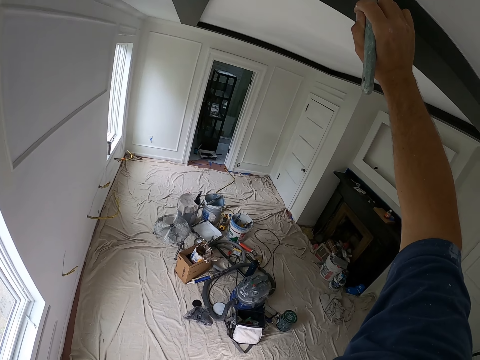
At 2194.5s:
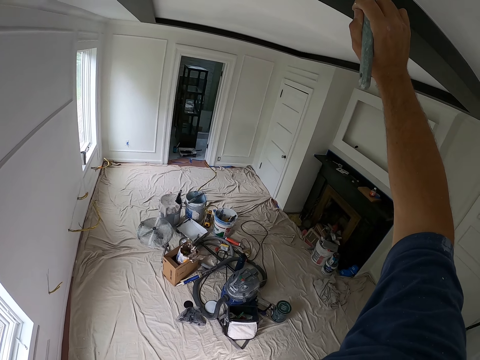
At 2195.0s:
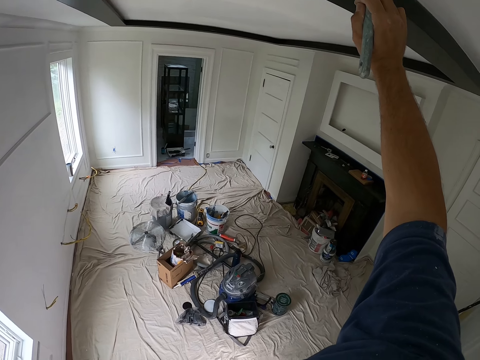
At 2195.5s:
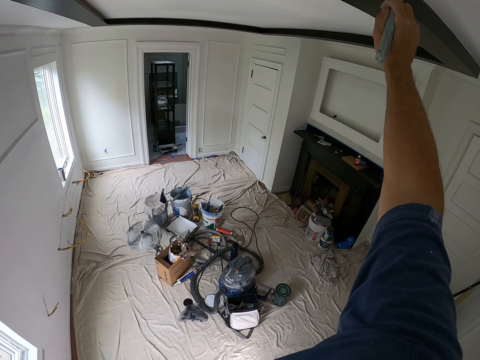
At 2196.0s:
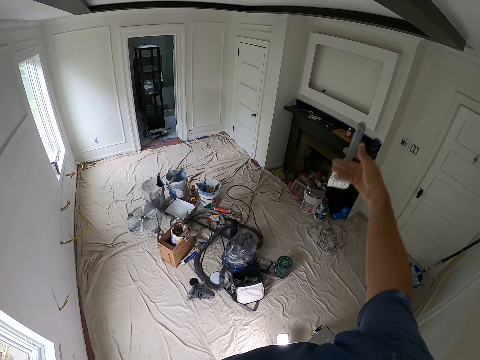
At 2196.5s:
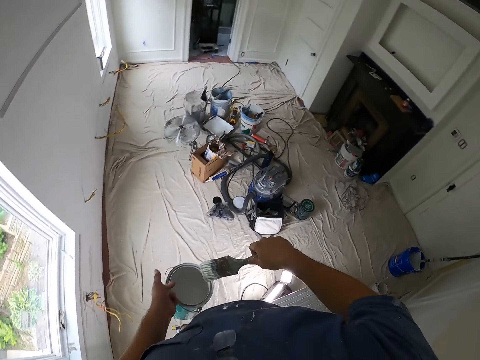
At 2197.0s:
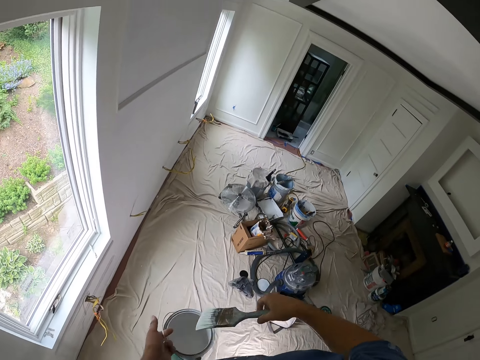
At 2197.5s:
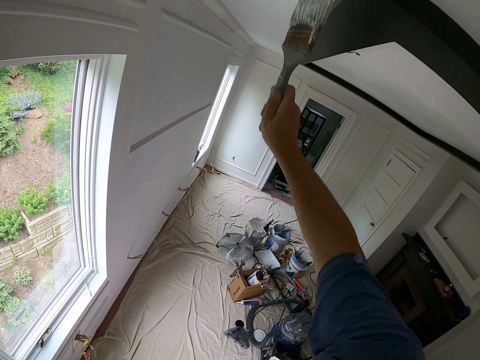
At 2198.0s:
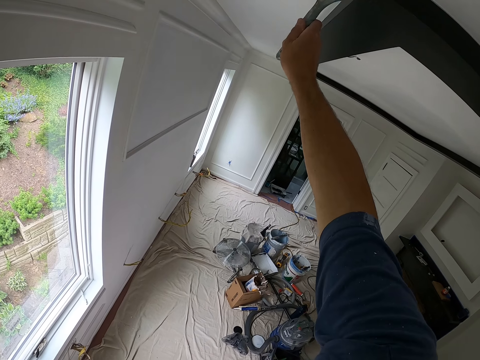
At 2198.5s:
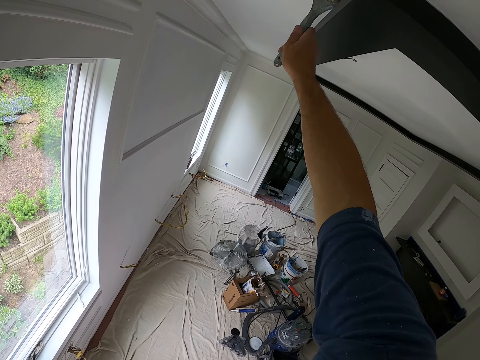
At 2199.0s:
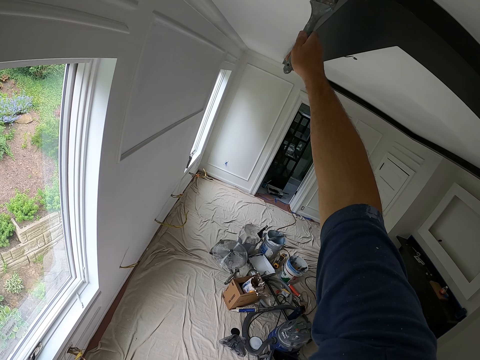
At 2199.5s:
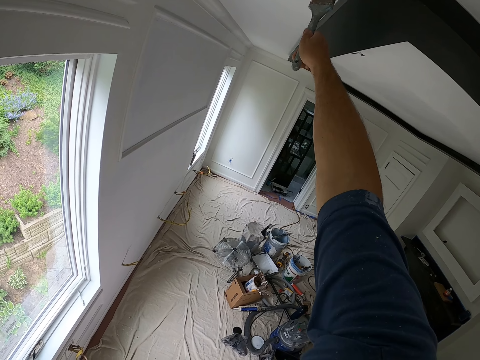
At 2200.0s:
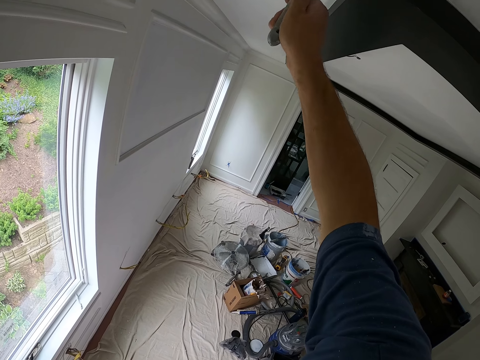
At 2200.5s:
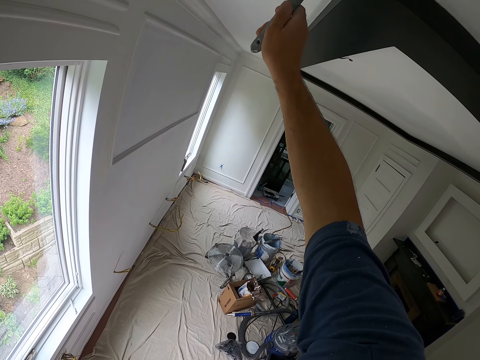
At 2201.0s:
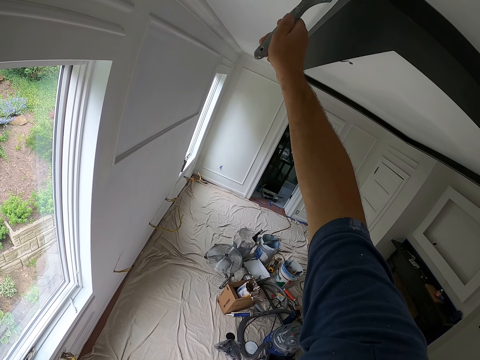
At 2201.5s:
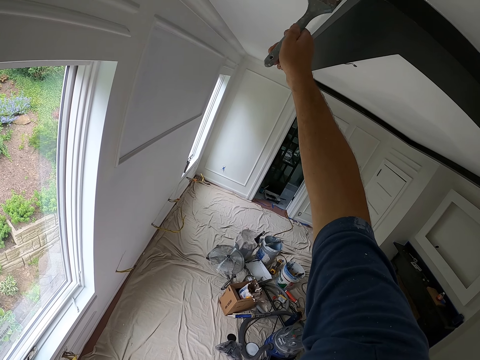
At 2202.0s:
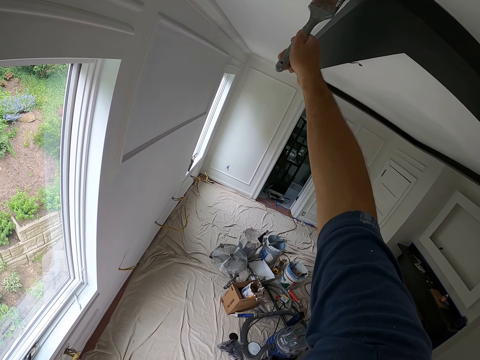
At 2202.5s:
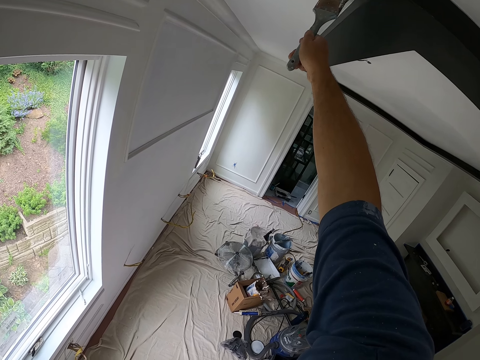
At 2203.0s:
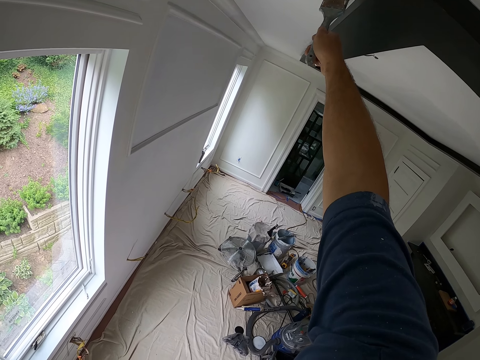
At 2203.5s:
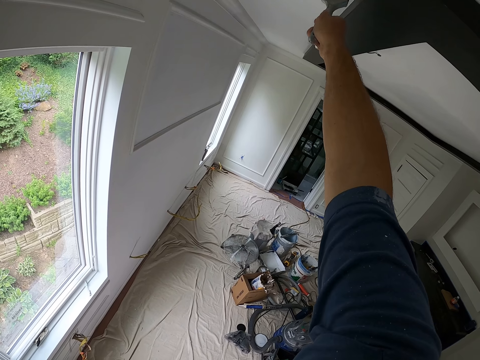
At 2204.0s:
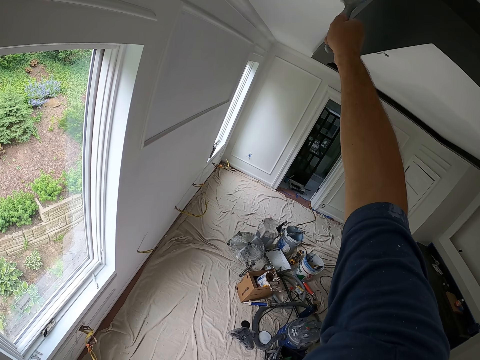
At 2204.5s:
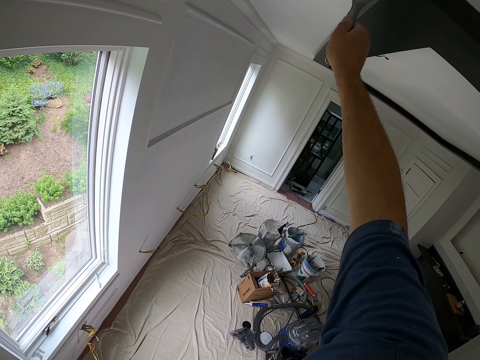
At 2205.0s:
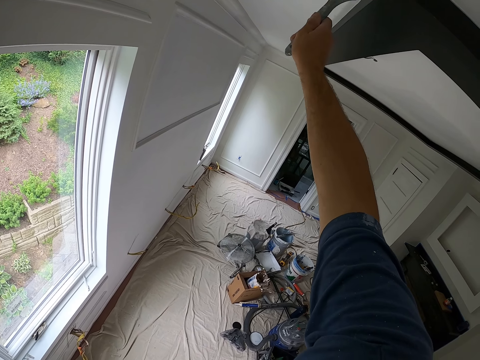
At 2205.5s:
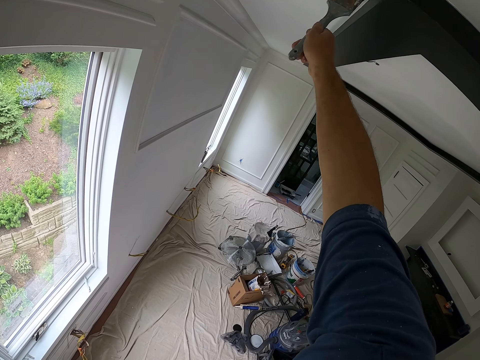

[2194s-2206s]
The camera wearer drops the little paint brush. They scoop out paint with the paint brush from the paint can. They paint the ceiling with the paint brush. They lift the little paint brush.

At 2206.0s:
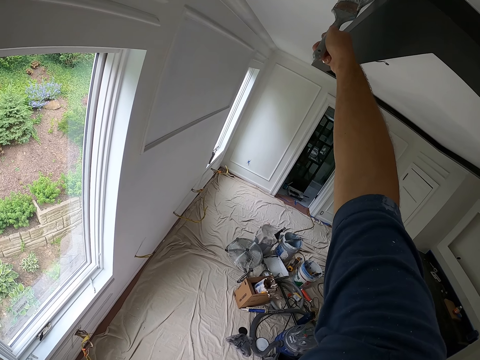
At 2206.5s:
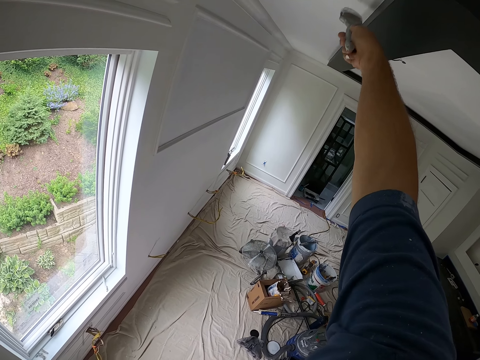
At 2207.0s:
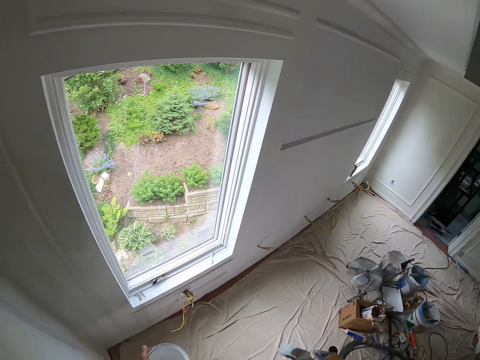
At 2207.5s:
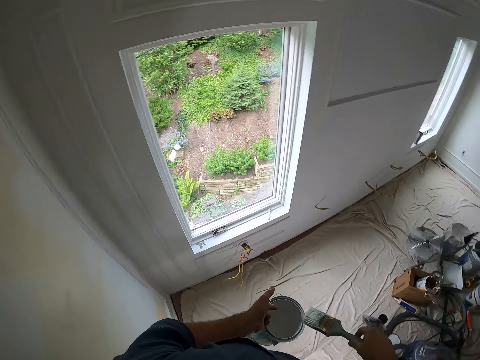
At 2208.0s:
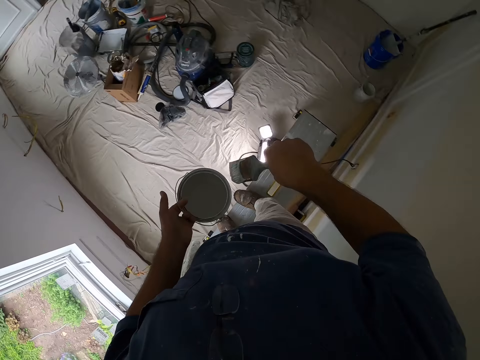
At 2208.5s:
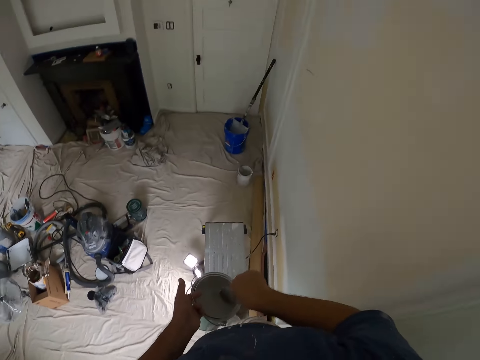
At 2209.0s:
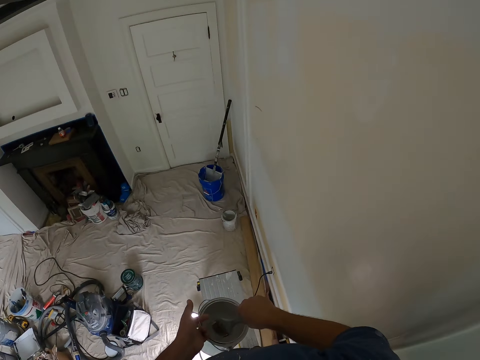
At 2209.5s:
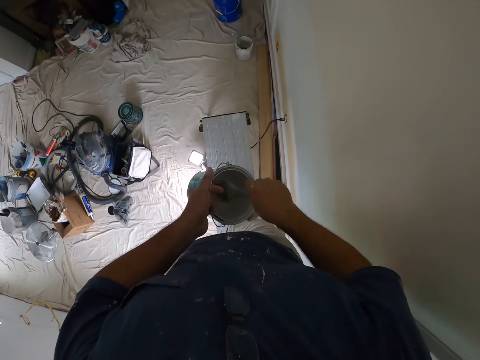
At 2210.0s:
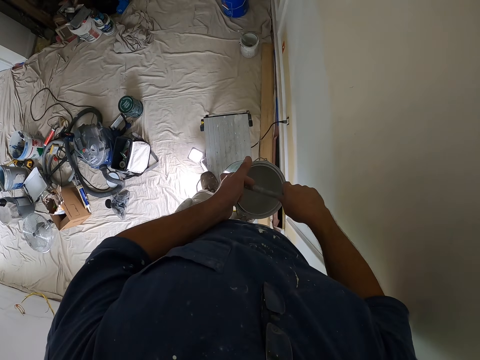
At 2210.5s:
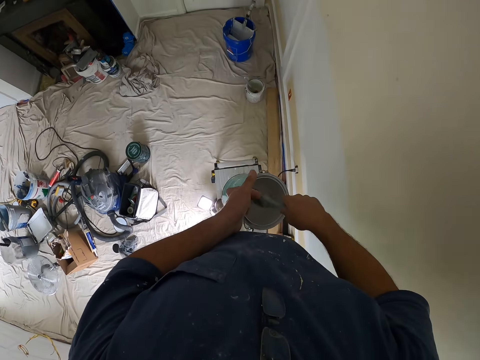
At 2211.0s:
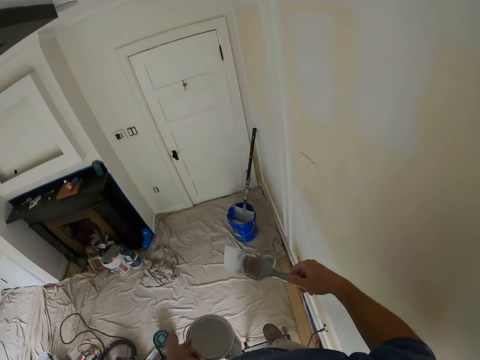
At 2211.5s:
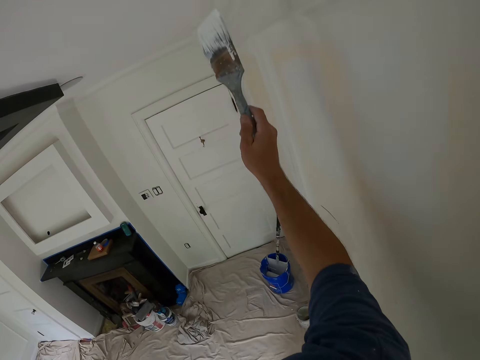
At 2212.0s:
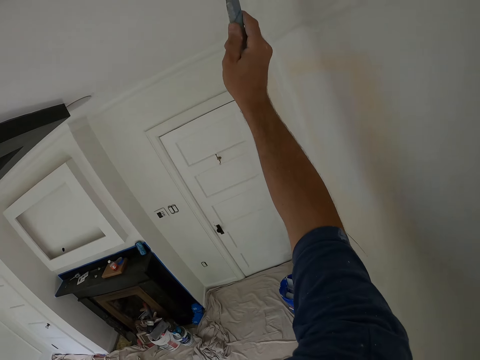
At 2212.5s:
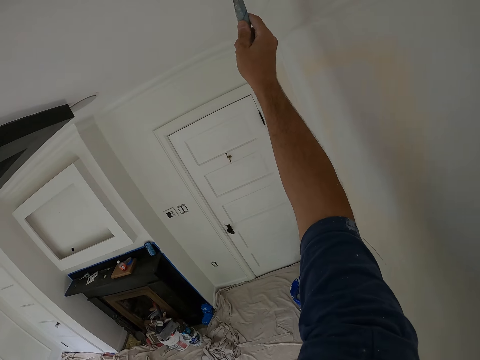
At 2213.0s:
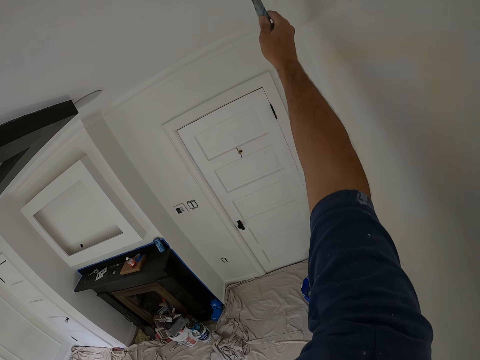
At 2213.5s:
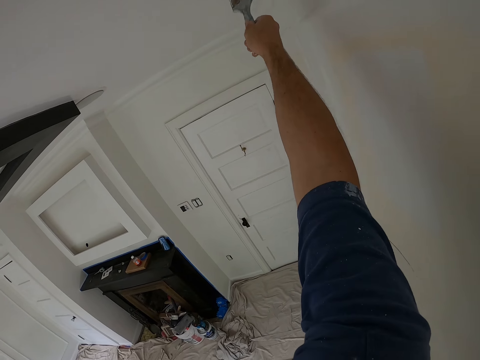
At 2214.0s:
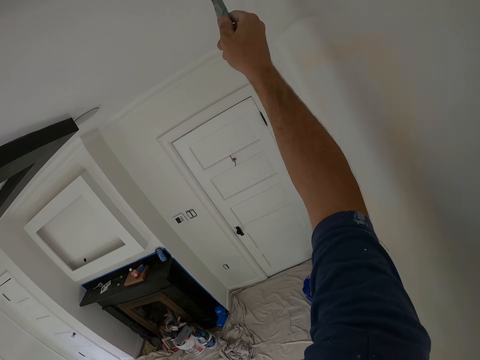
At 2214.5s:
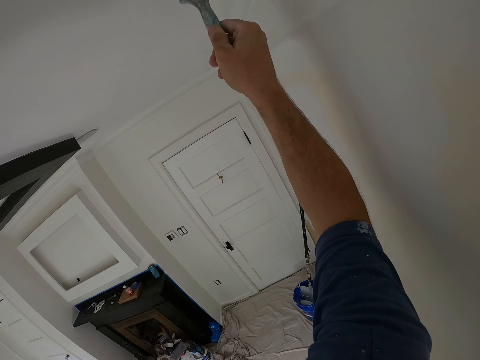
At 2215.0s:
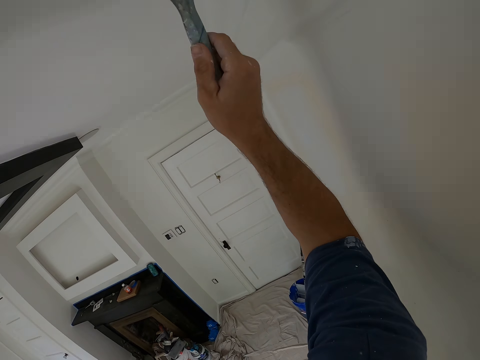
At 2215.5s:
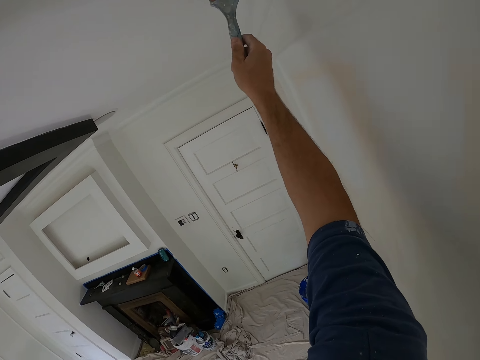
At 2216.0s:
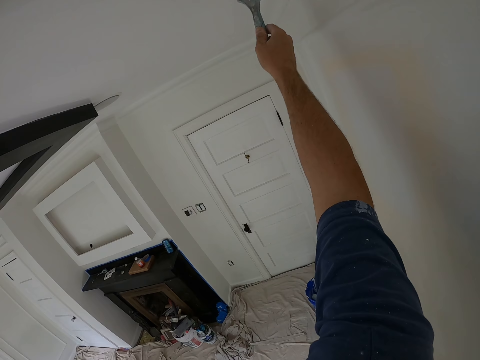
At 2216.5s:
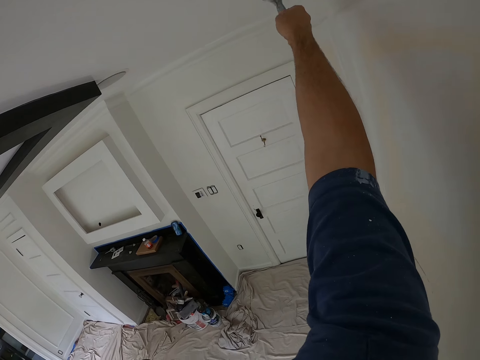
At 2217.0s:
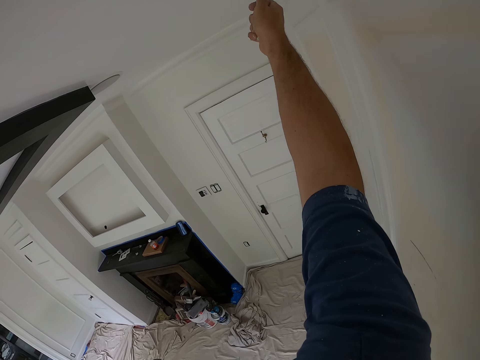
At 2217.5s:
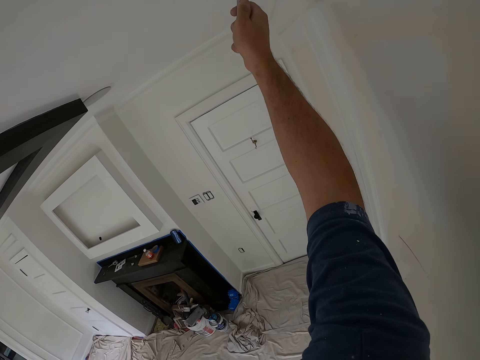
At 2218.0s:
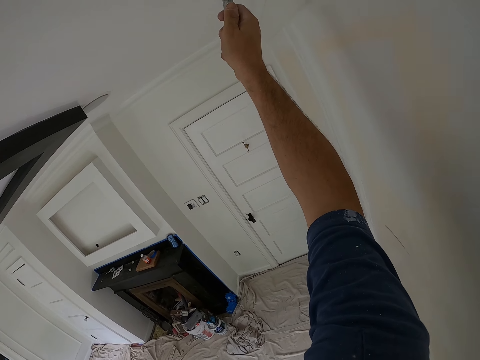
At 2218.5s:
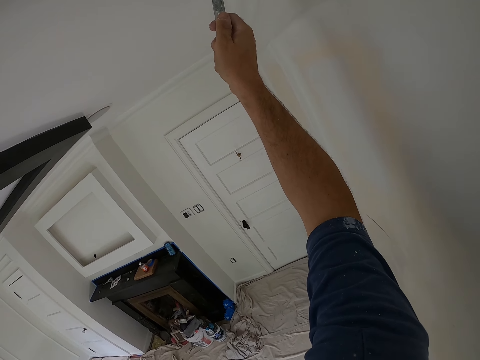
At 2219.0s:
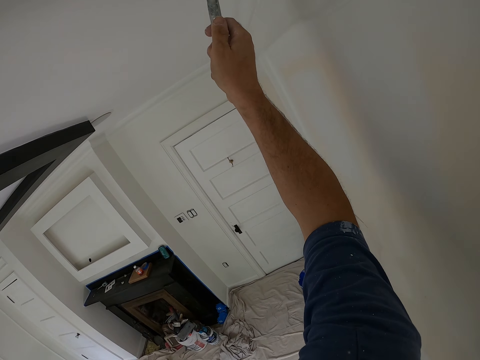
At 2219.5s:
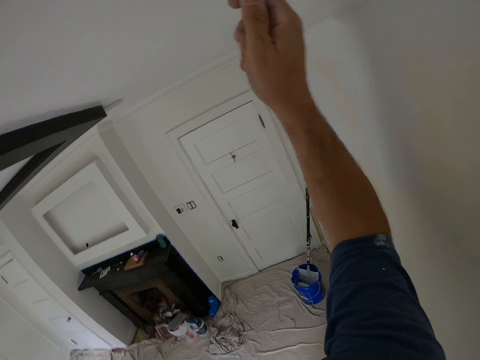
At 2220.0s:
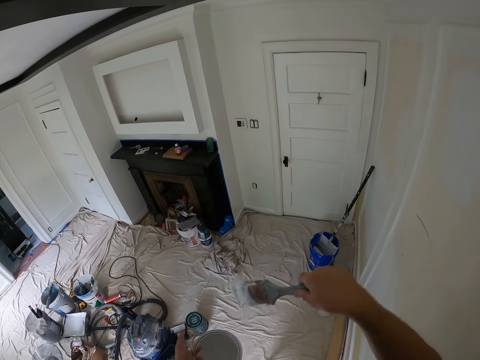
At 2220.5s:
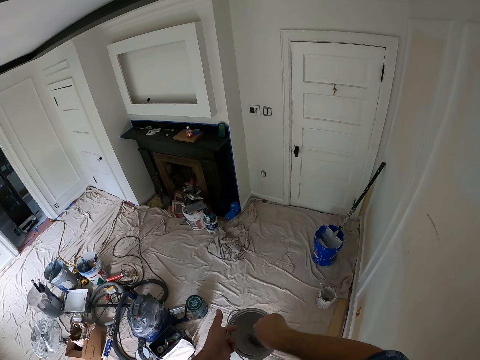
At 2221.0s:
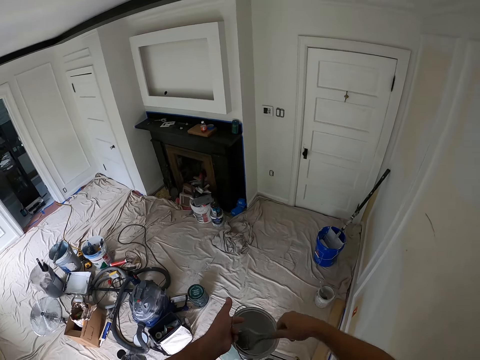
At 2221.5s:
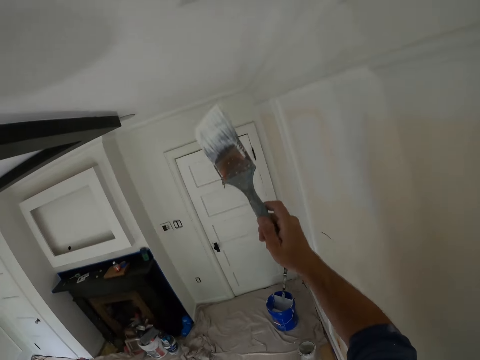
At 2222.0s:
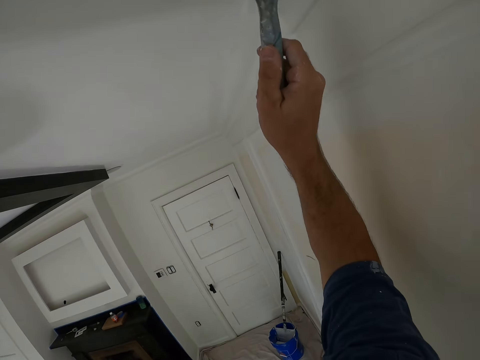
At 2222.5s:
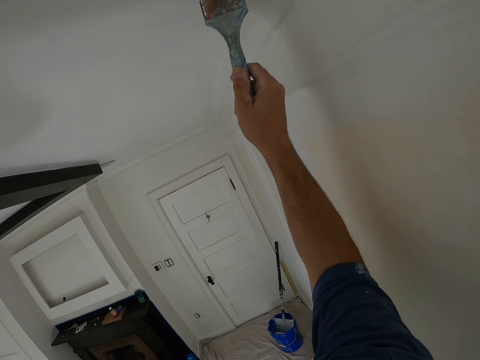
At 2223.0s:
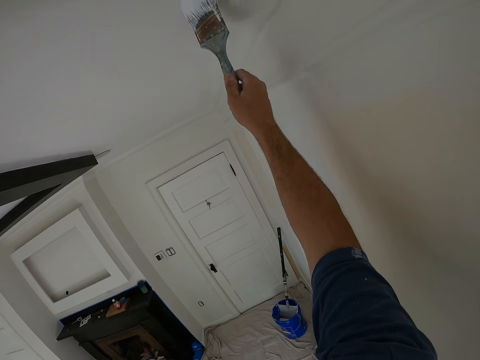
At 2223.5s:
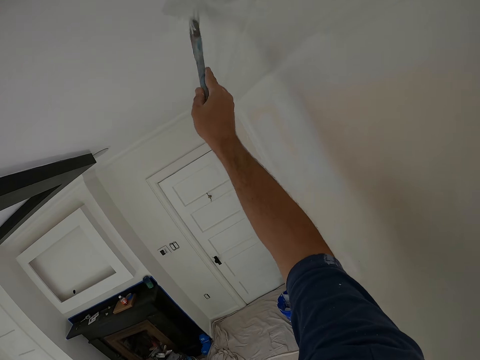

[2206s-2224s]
The camera wearer drops the little paint brush. They scoop out paint with the paint brush from the paint can. They lift the little paint brush. They paint the ceiling with the paint brush. They drop the little paint brush again. They scoop out paint with the paint brush from the paint can again. They paint the ceiling with the paint brush again. They lift the little paint brush again.
